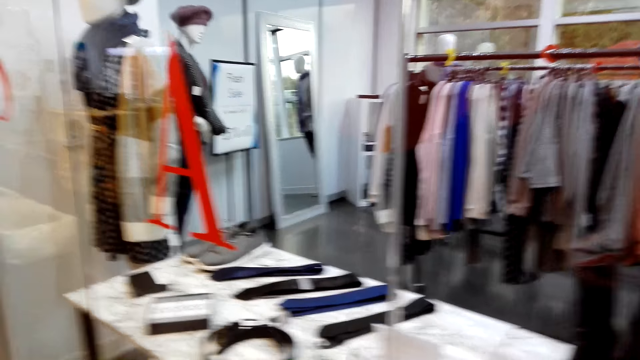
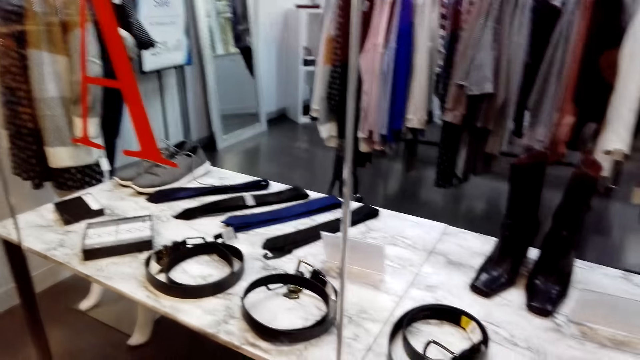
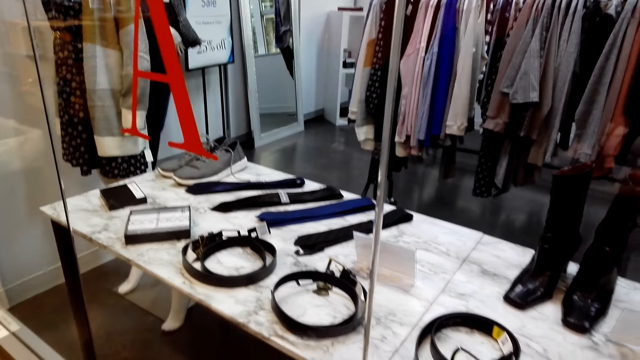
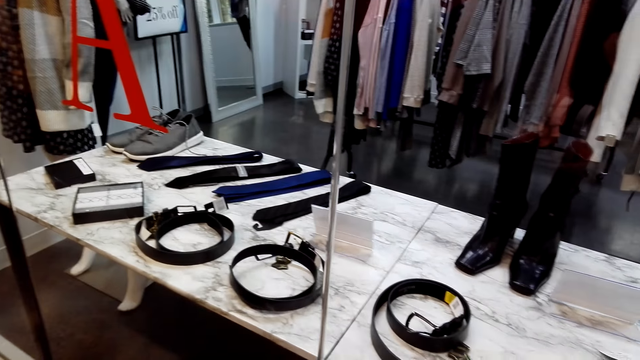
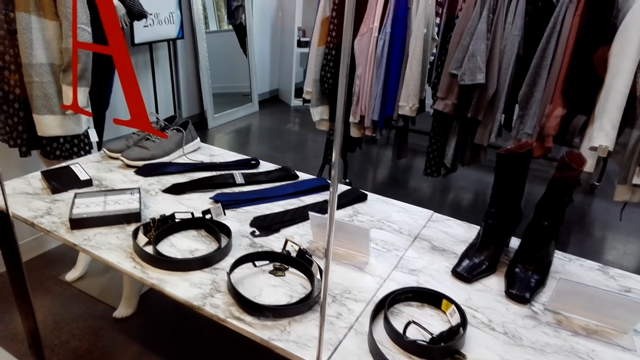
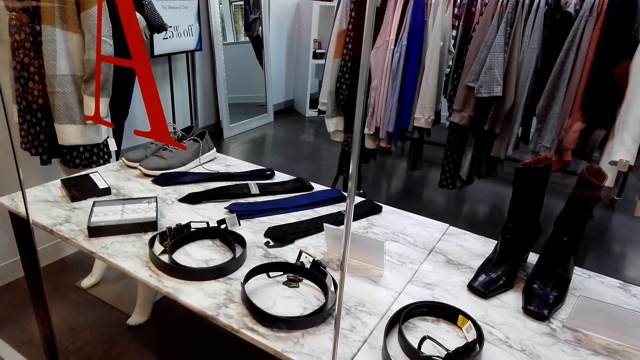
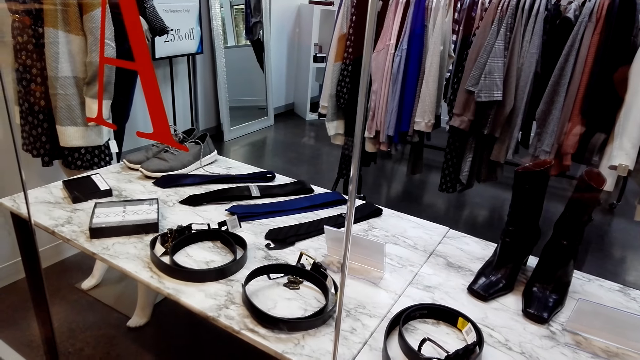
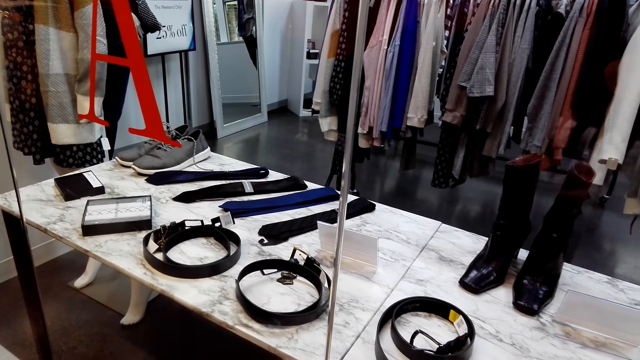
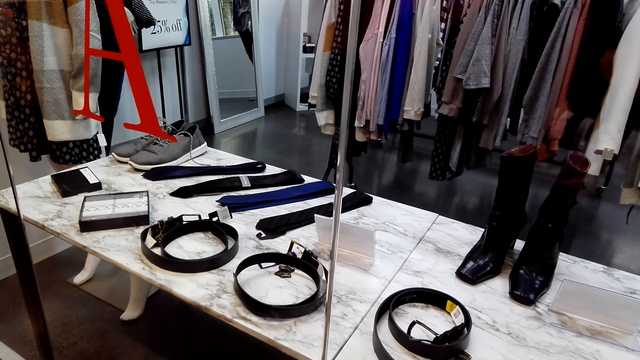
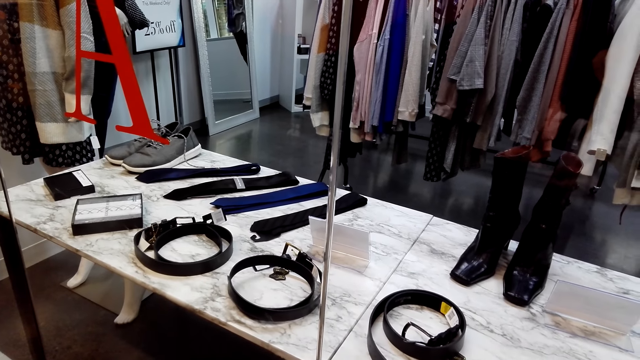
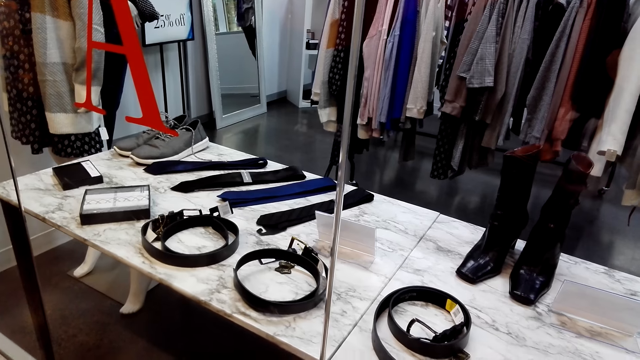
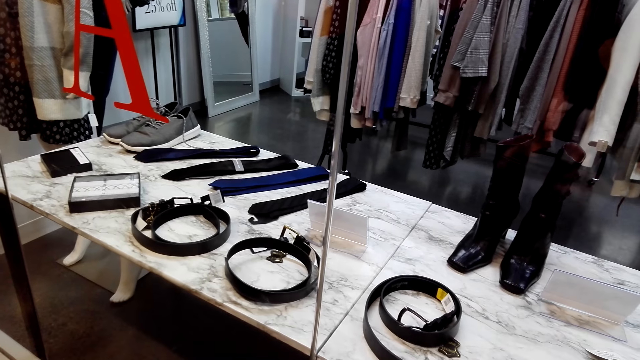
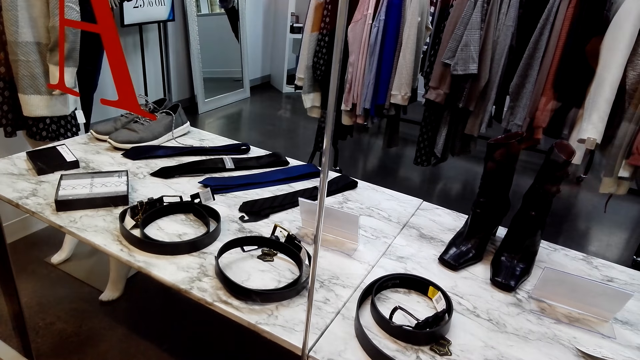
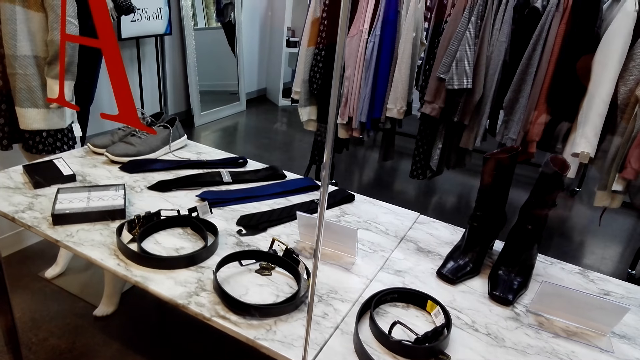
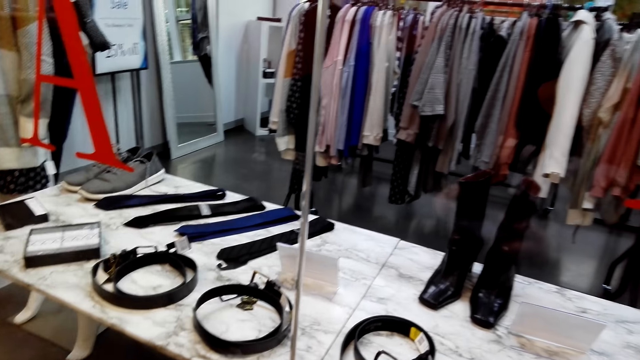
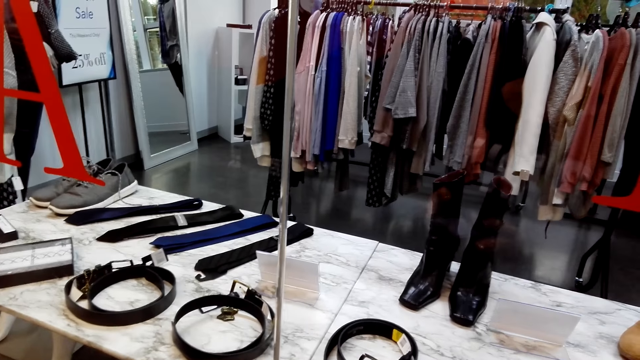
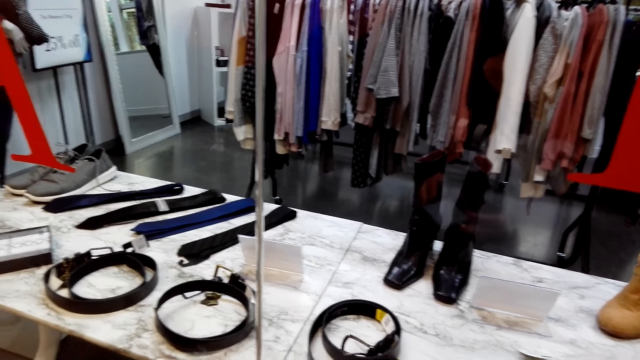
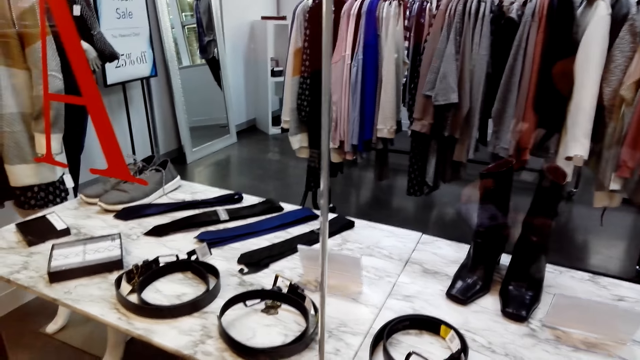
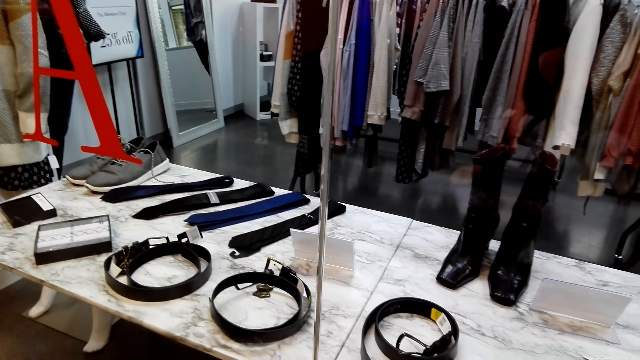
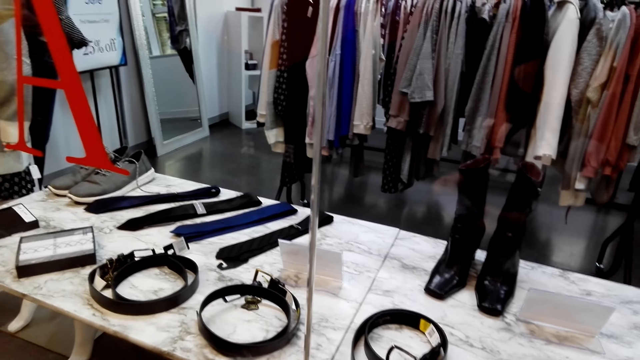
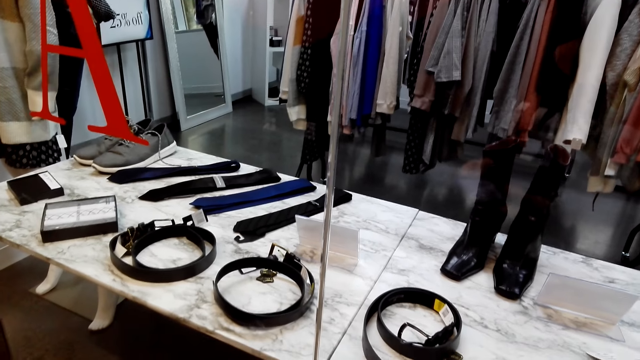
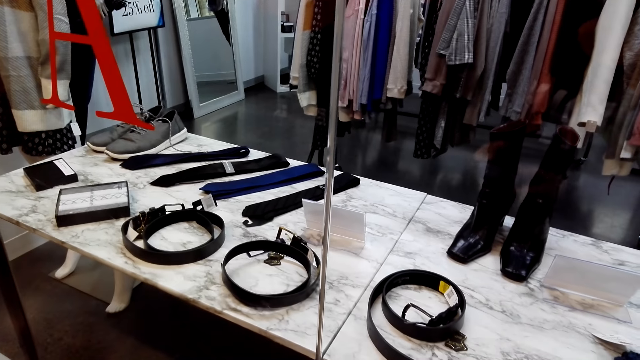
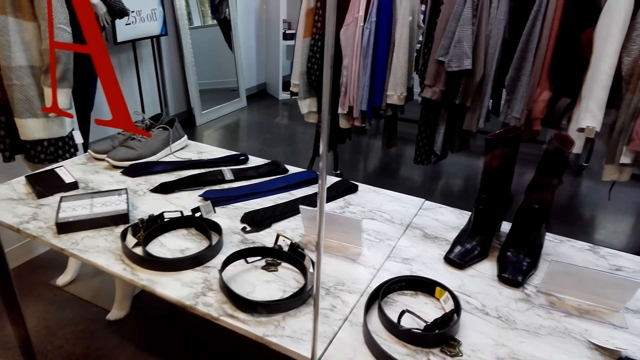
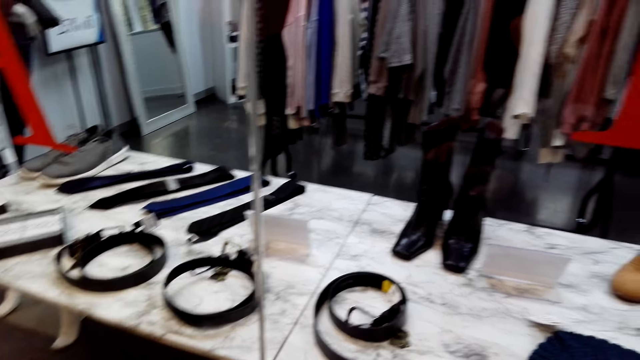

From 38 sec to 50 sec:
The camera wearer stares at the belts on the table.

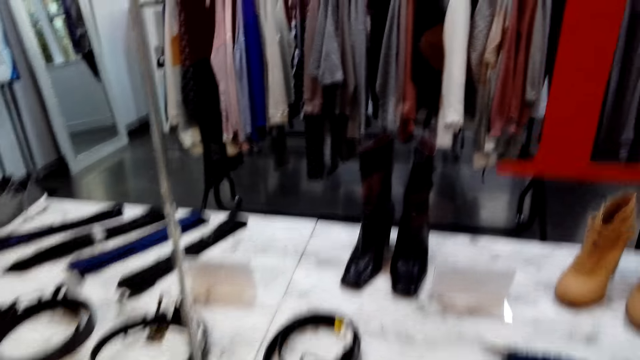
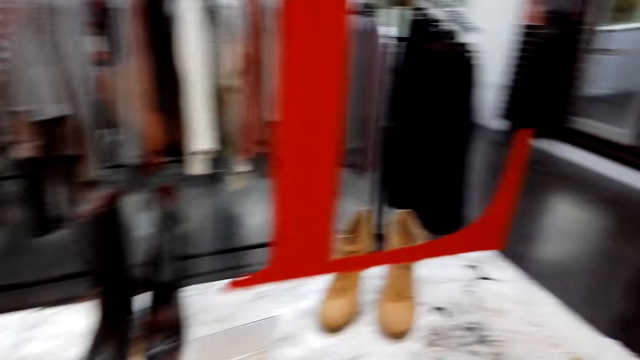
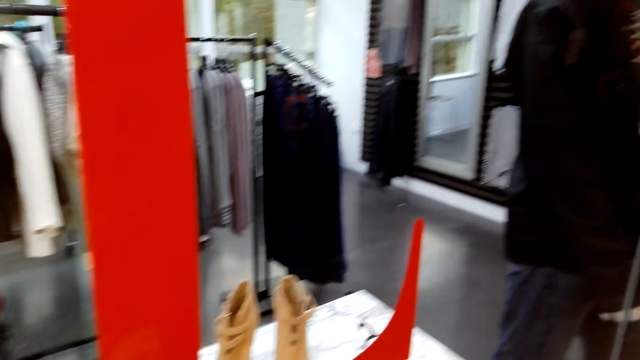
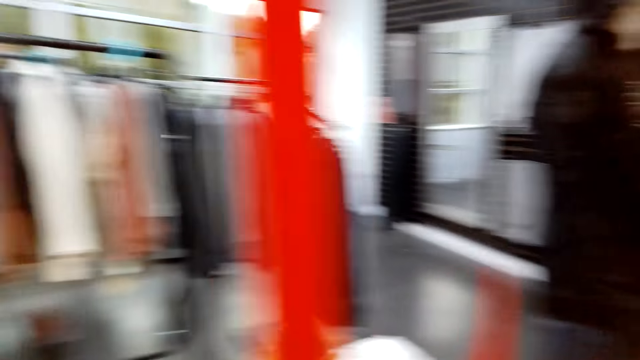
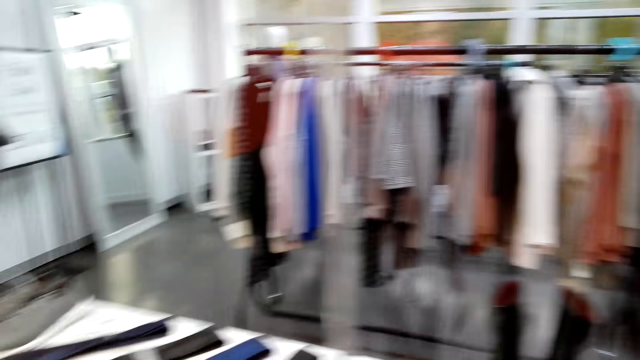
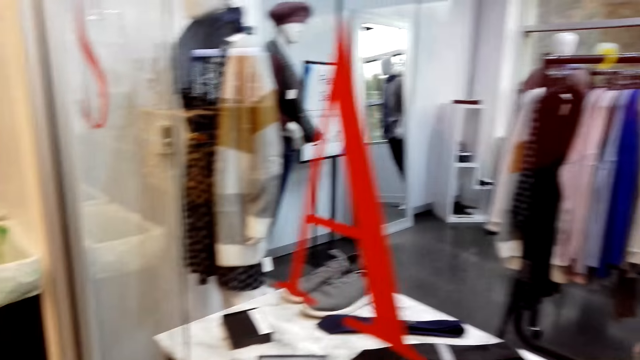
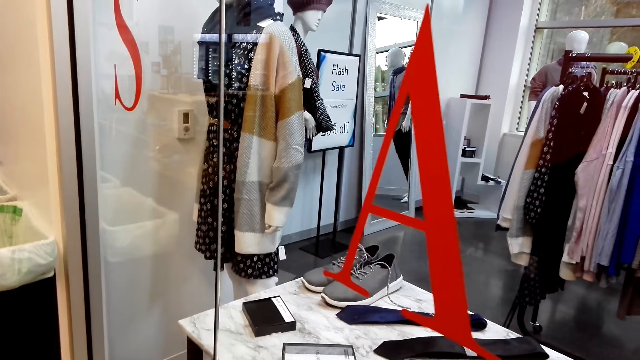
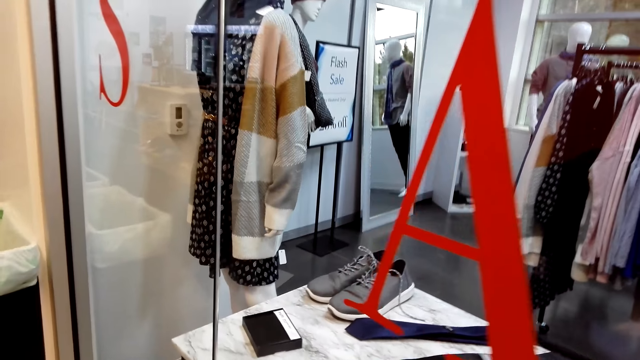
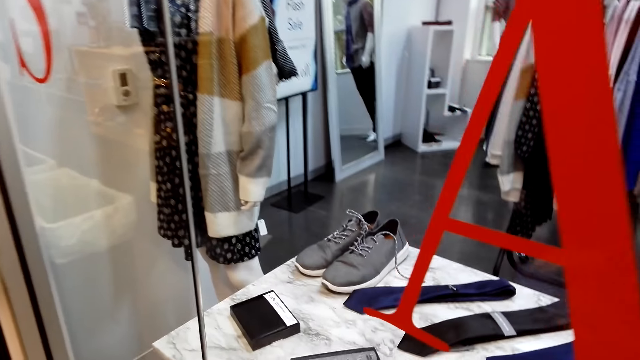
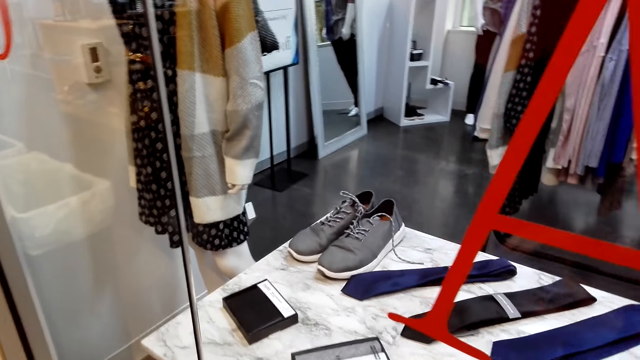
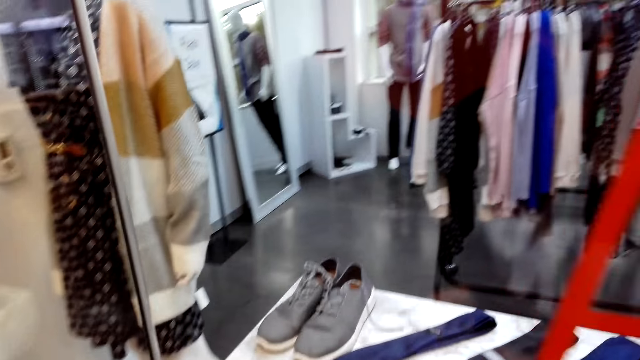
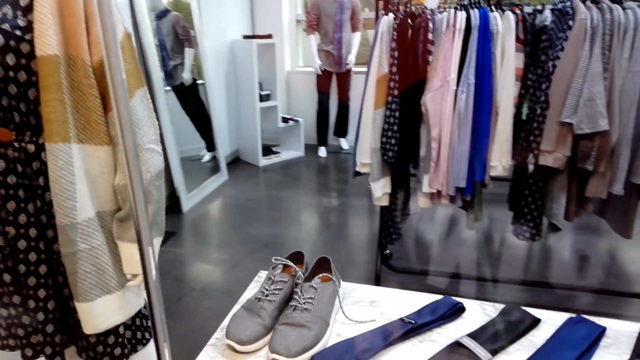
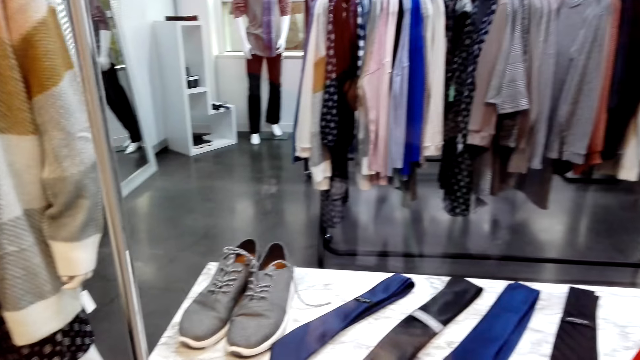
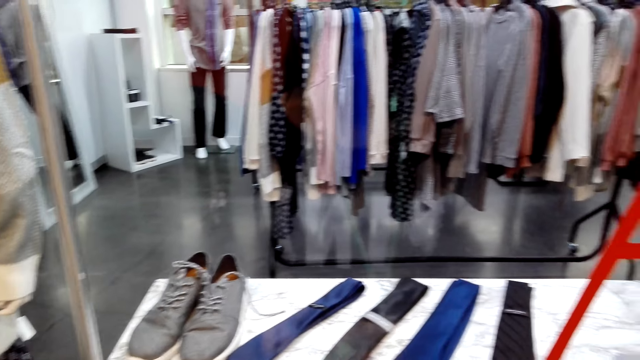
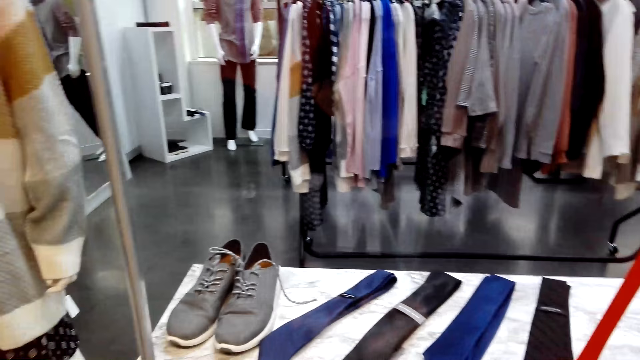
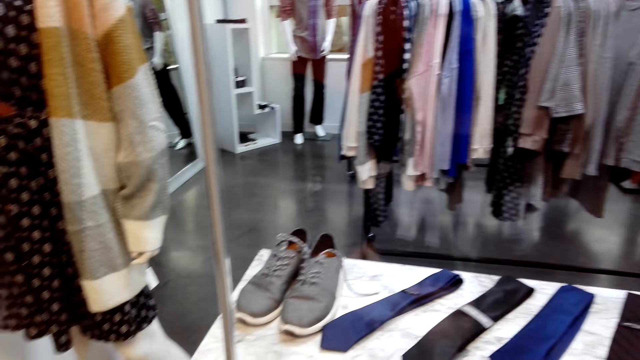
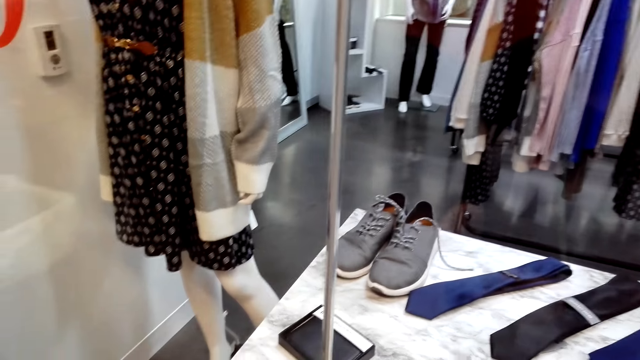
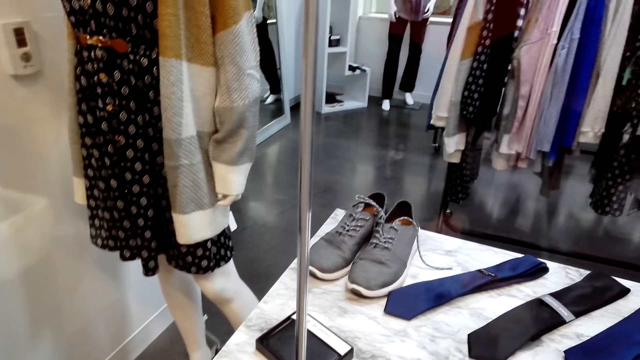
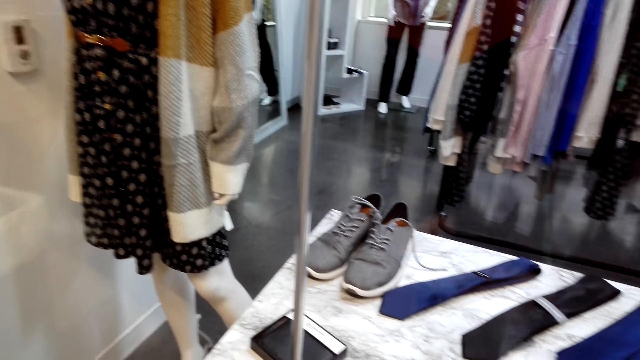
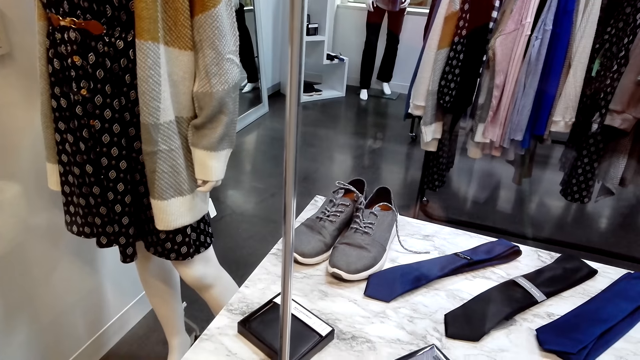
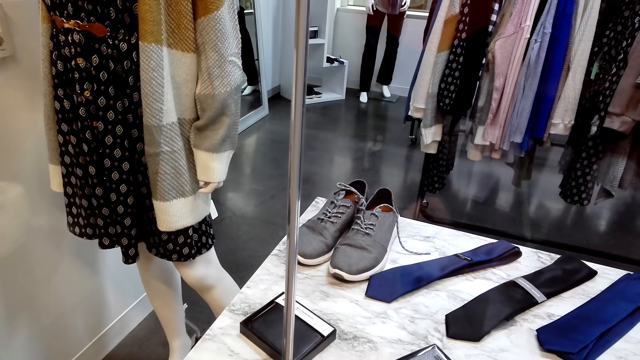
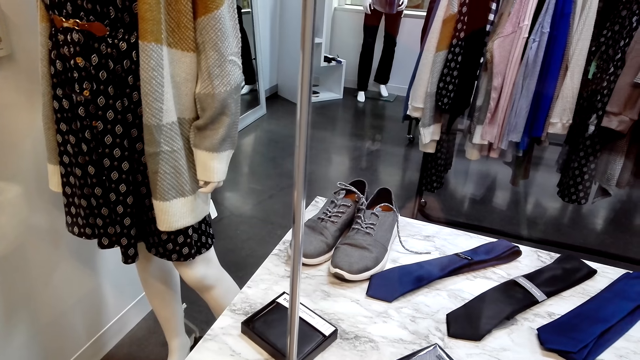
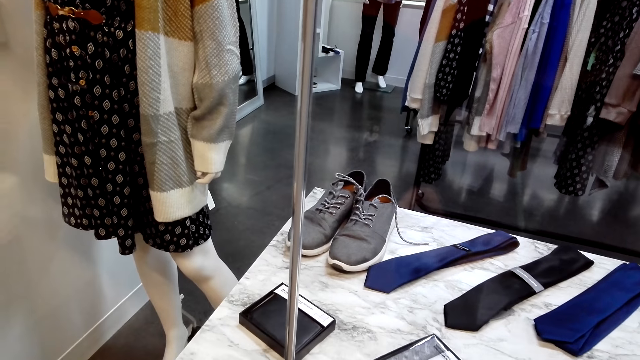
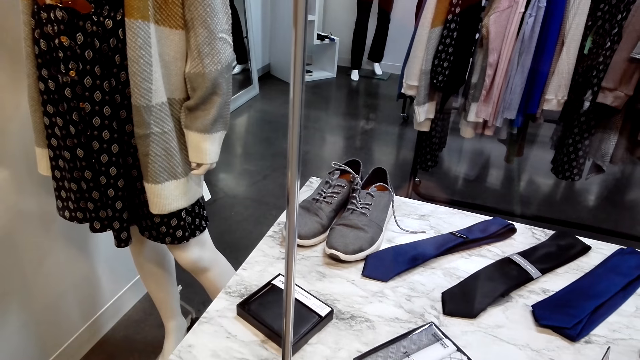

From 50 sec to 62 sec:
The camera wearer stares at the cloths on the hanger.
